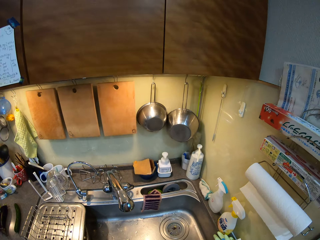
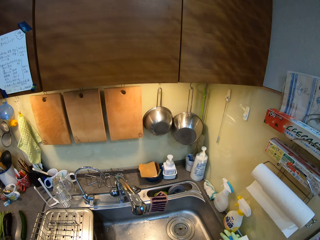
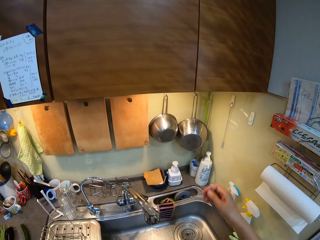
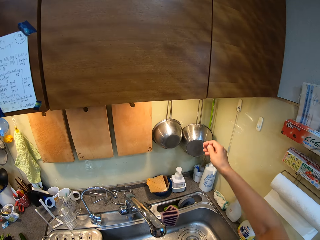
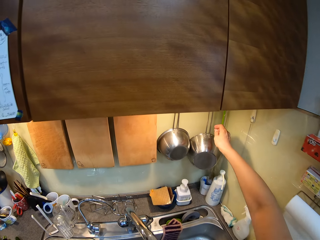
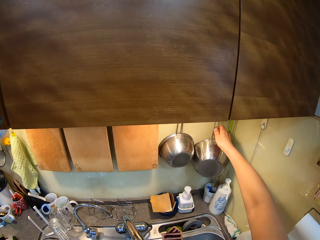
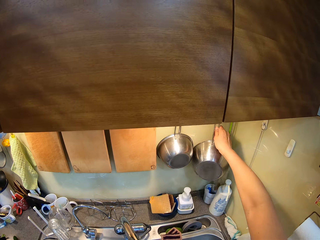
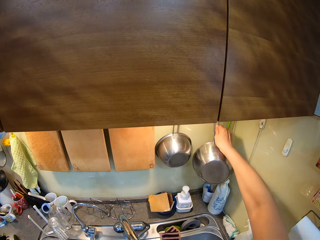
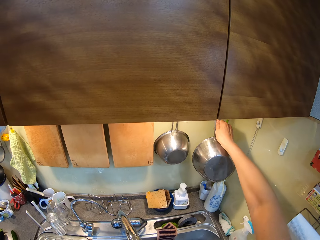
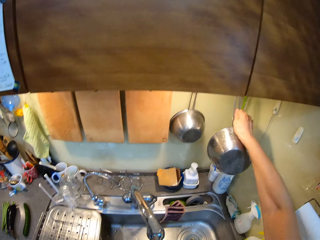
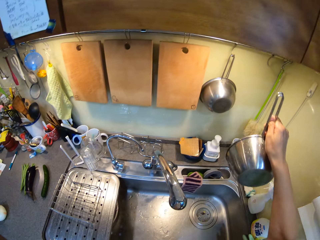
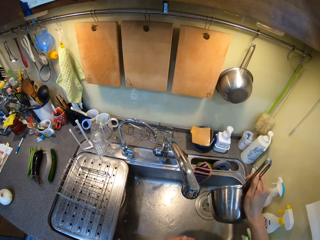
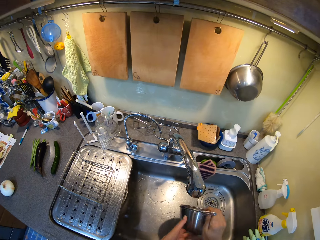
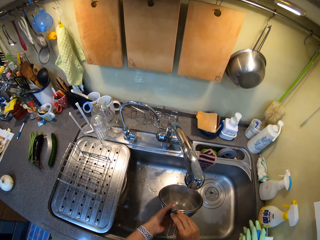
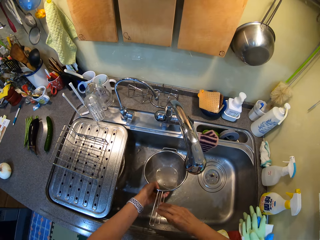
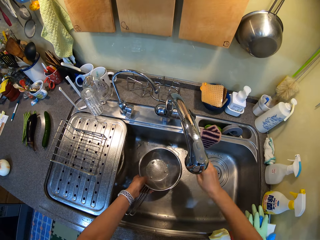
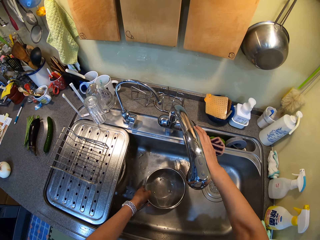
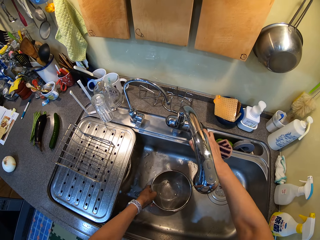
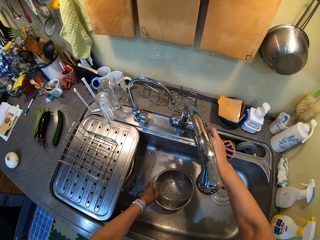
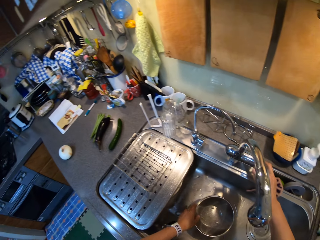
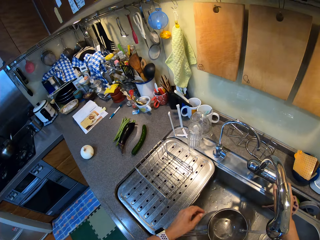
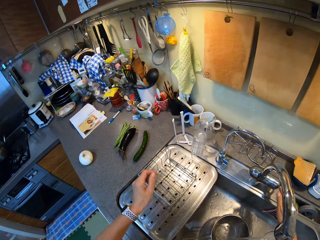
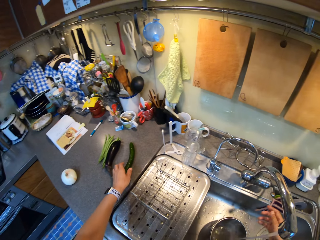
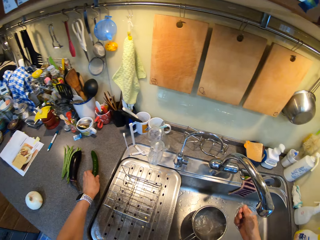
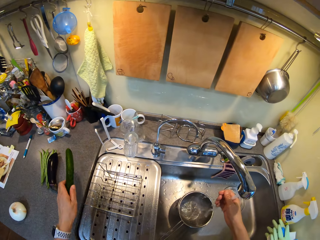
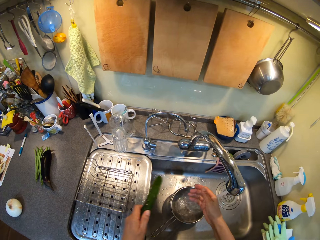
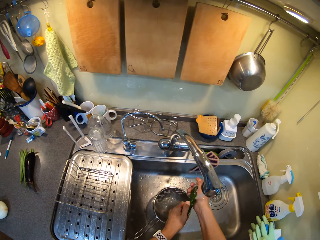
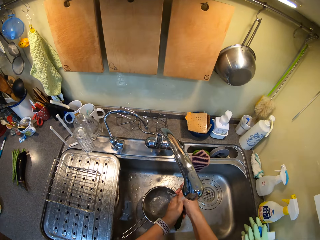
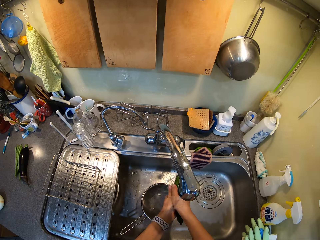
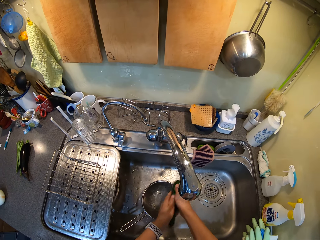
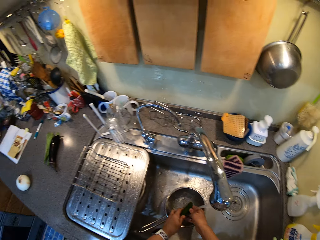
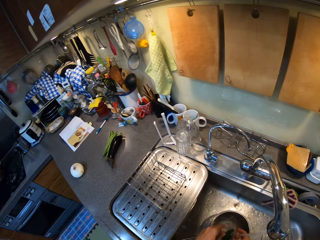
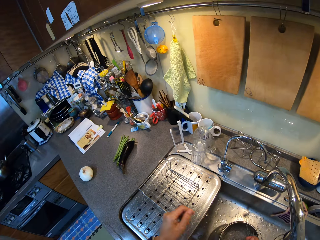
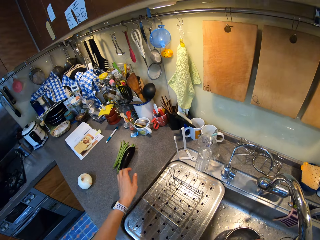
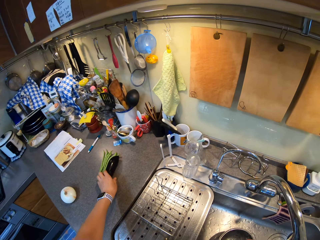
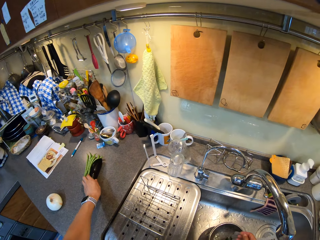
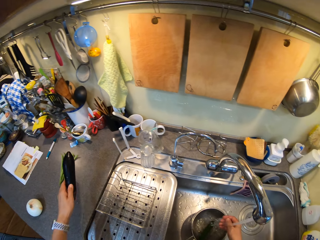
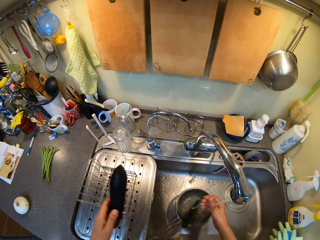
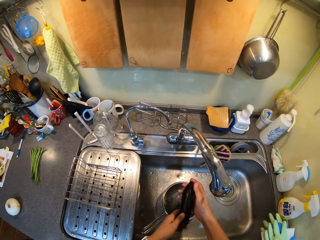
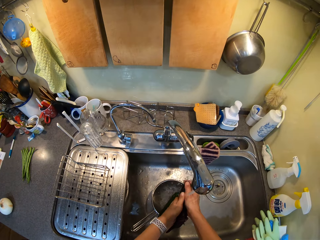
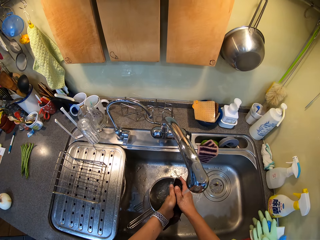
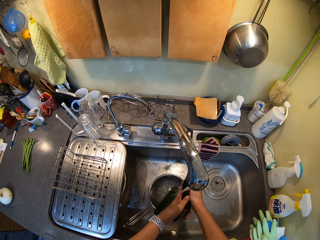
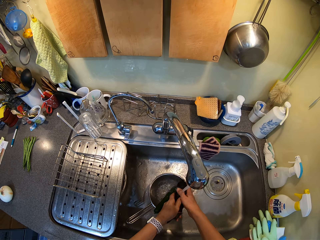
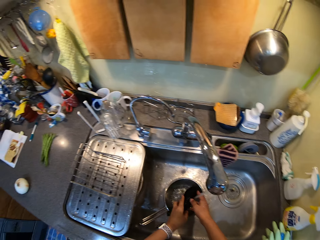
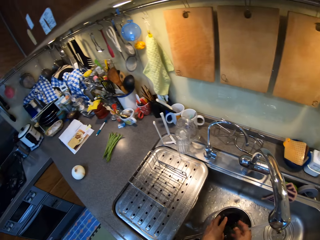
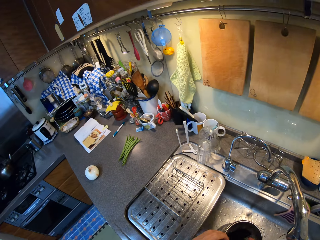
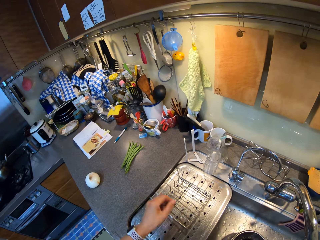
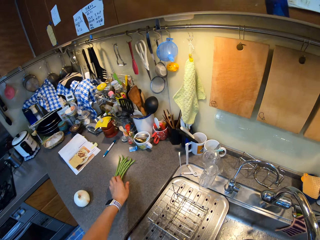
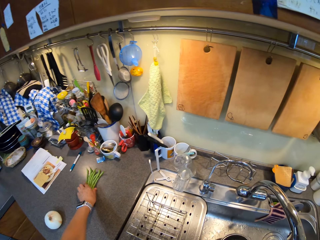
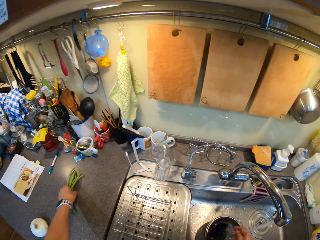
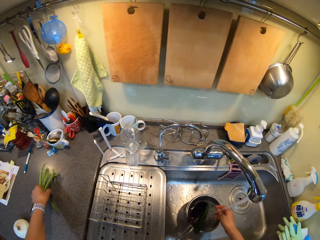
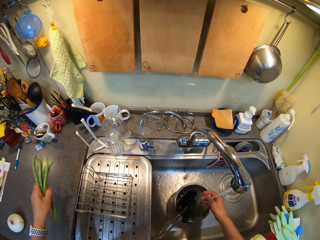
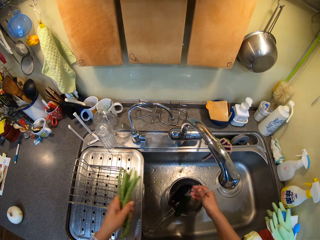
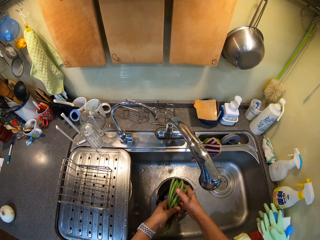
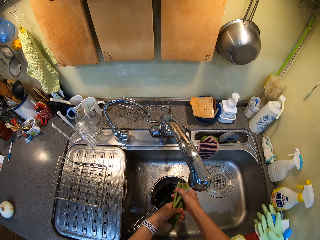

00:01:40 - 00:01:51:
The camera wearer drops the papers in a bin. They pick up the cooking pot, pass the cooking pot to the left hand, and put the cooking pot in the sink. They open the tap. They put water in the cooking pot. They pick up a courgette. They wash the courgette. They put the courgette in the cooking pot. They pick up the eggplant. They wash the eggplant. They put the eggplant in the cooking pot. They pick up the french beans.

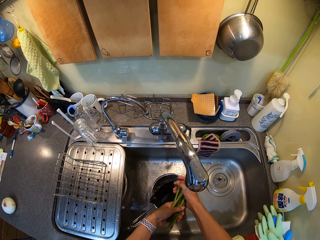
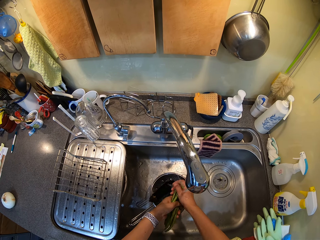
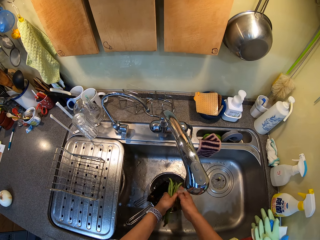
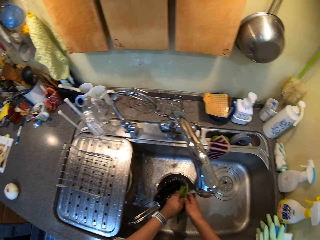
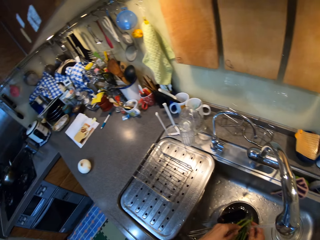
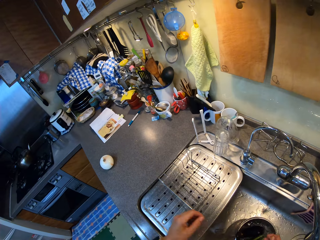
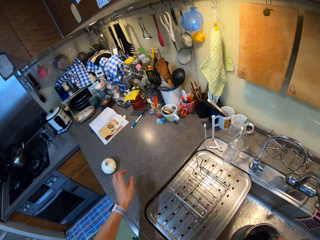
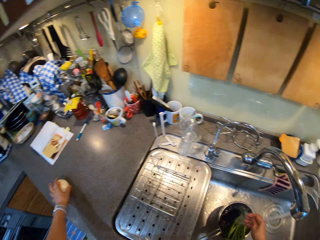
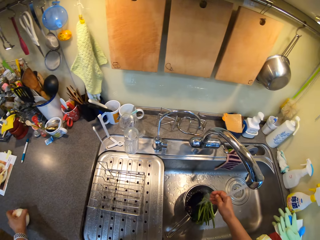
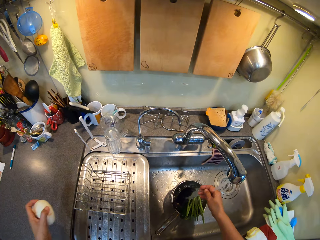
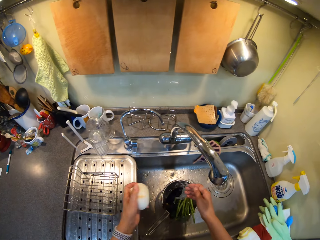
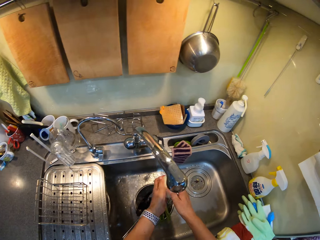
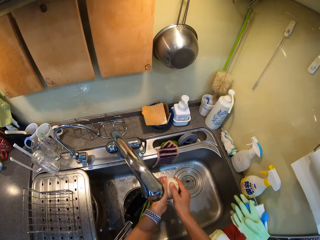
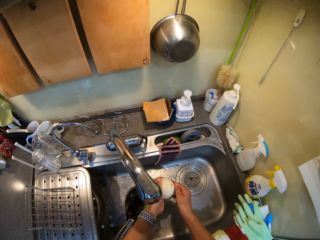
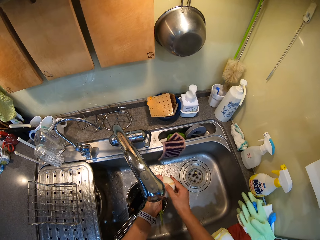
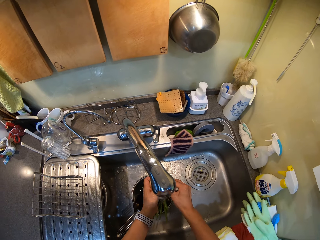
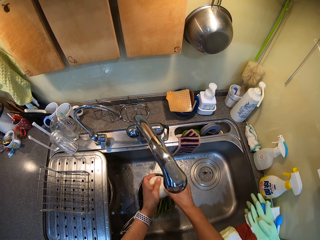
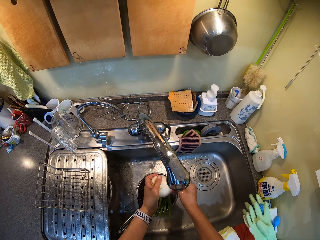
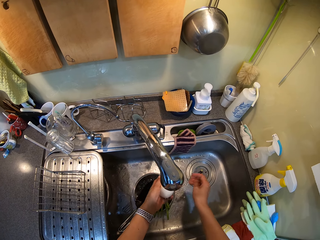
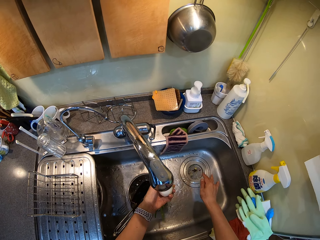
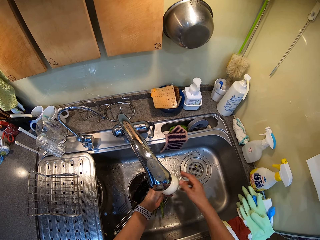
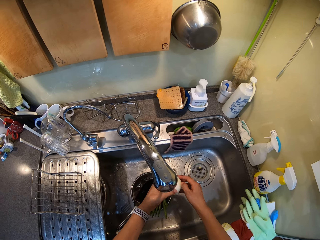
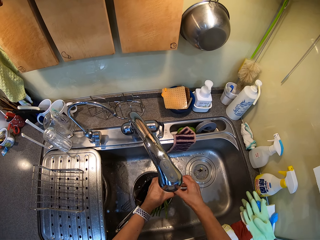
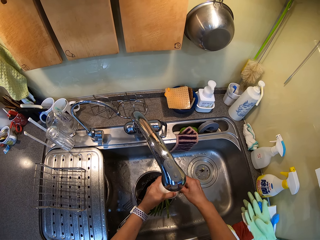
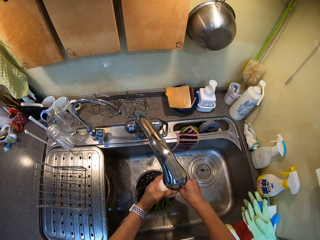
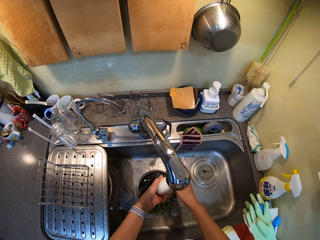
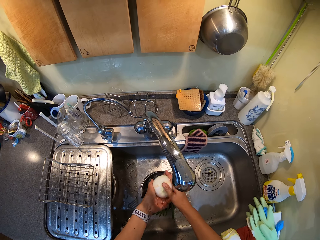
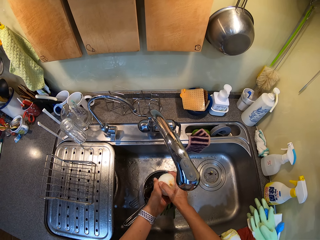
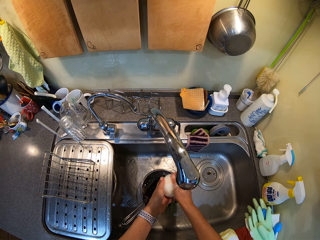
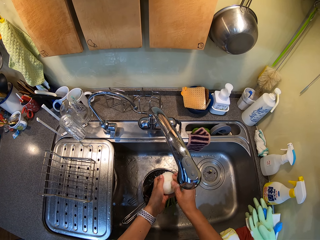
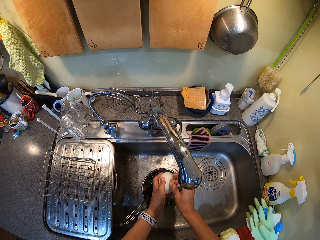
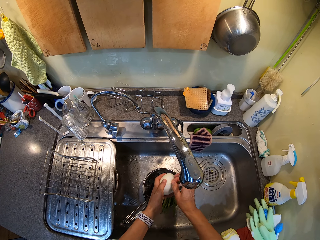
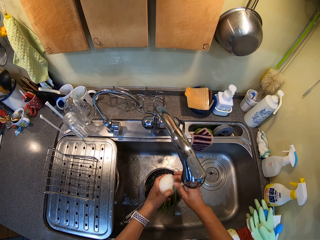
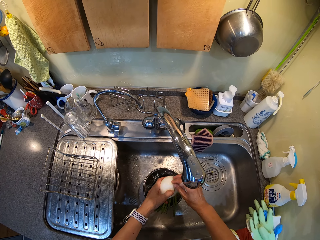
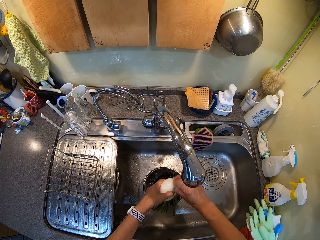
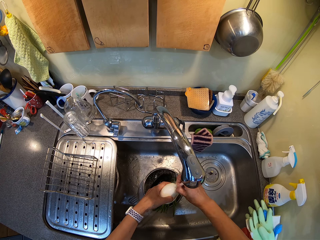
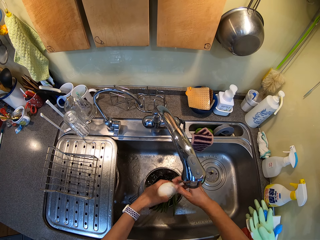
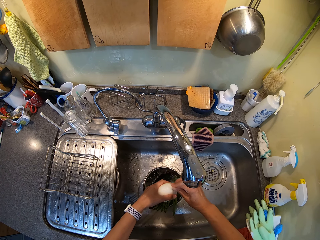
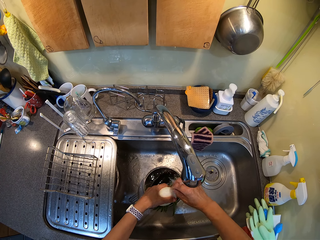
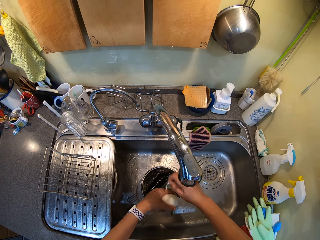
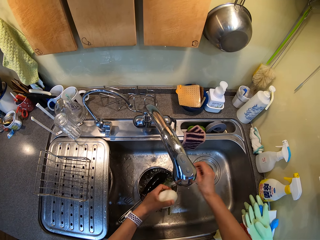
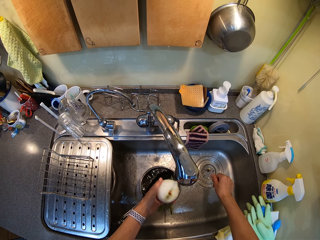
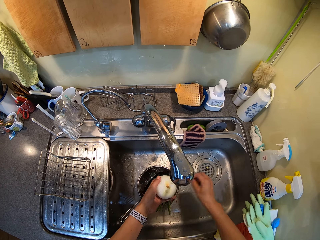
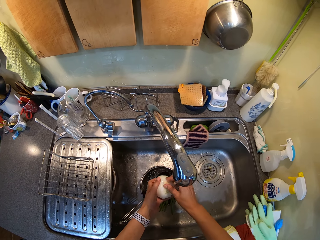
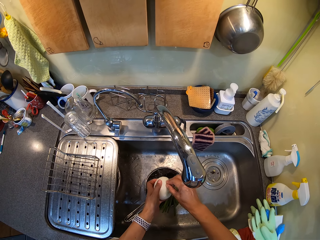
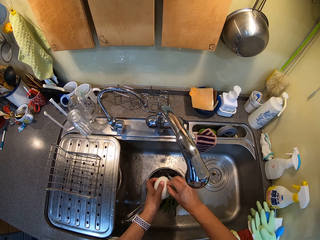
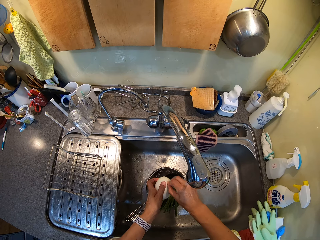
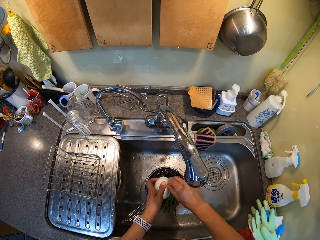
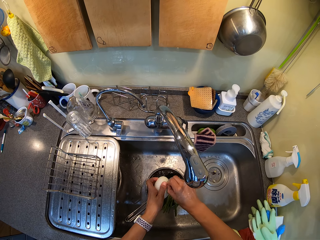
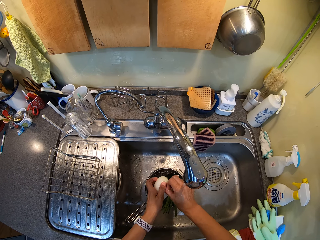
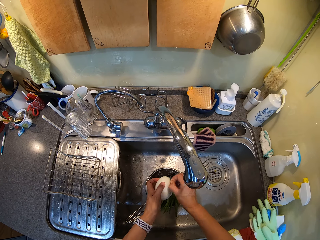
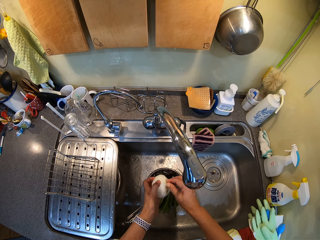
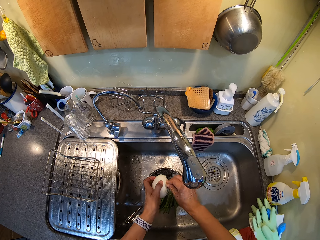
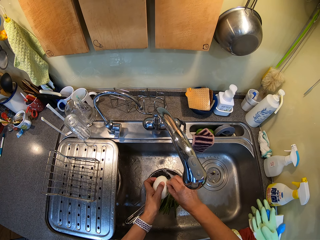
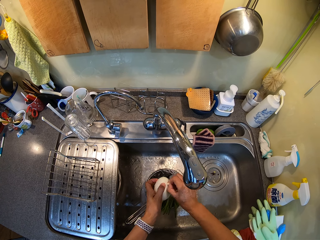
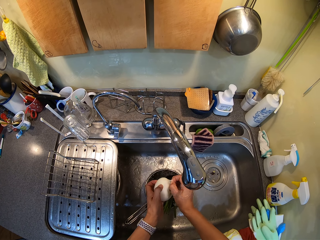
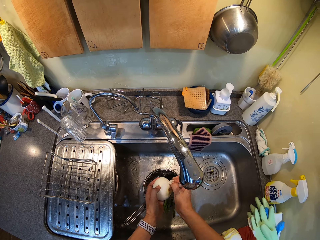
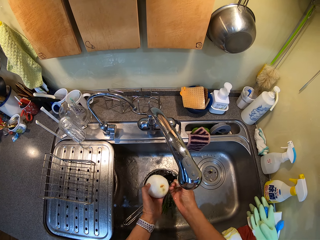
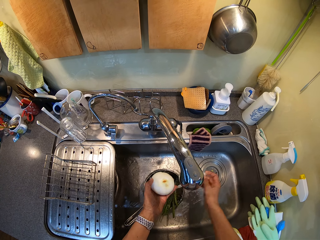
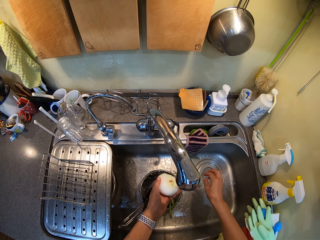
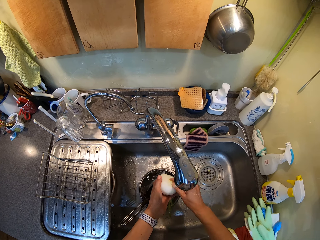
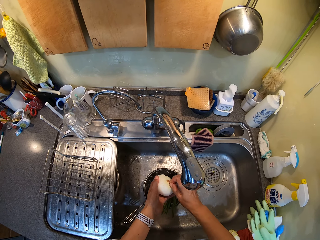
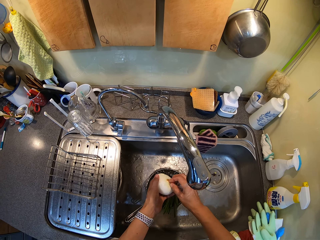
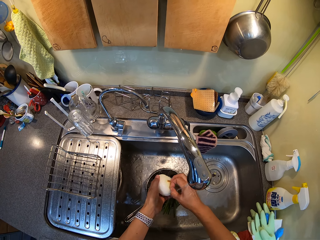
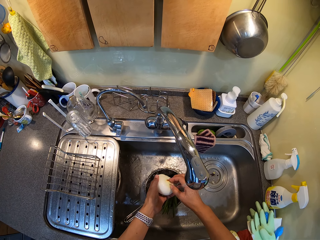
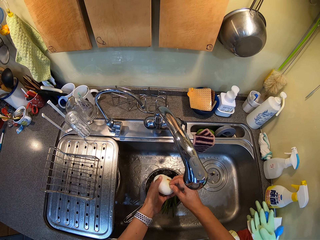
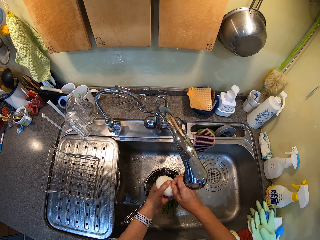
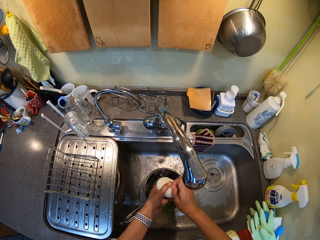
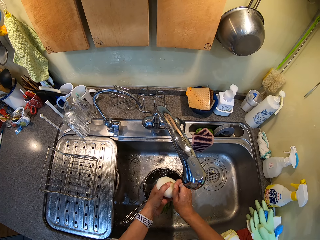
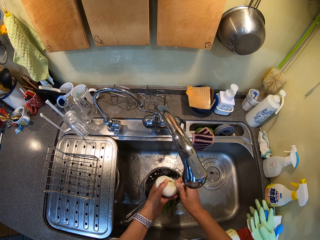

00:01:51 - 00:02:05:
The camera wearer washes the french beans. They put the french beans in the cooking pot. They pick up the onion. They peel the onion. They put the peel in the sink. They wash the onion. They peel the onion. They put the peel in the sink. They peel the onion. They put the peel in the sink. They peel the onion.
